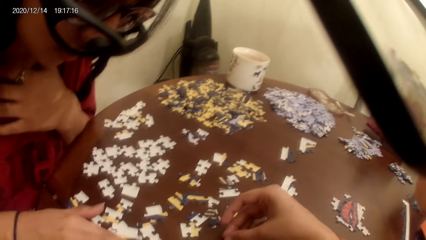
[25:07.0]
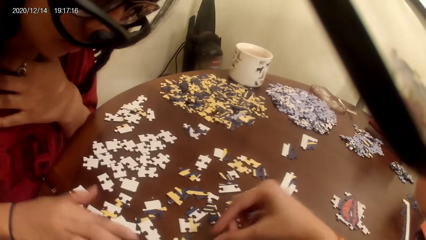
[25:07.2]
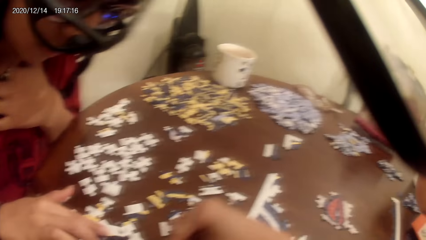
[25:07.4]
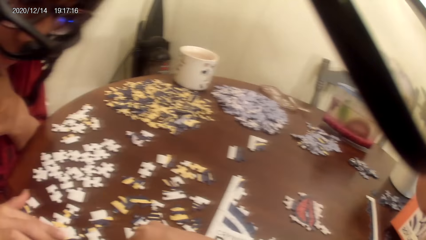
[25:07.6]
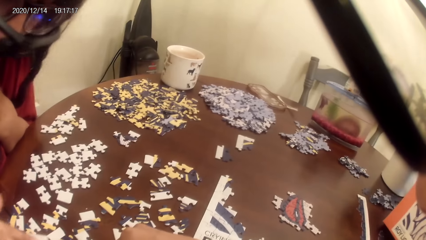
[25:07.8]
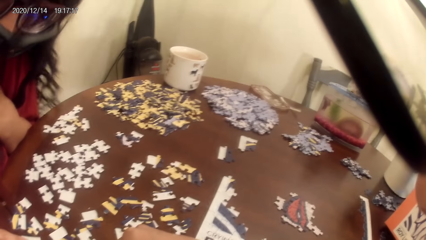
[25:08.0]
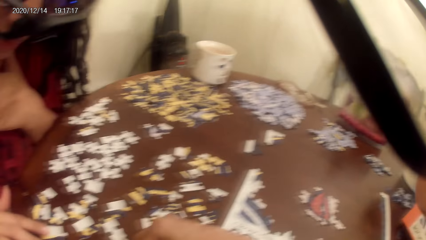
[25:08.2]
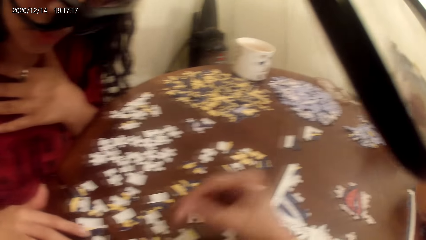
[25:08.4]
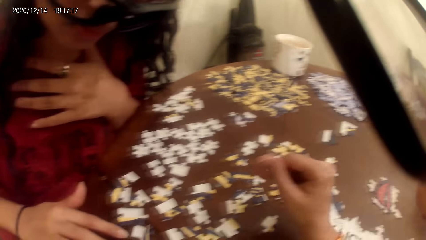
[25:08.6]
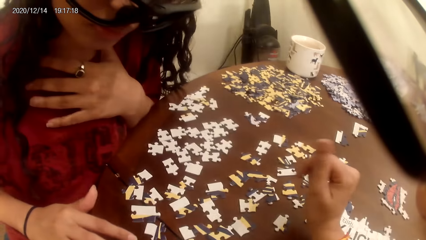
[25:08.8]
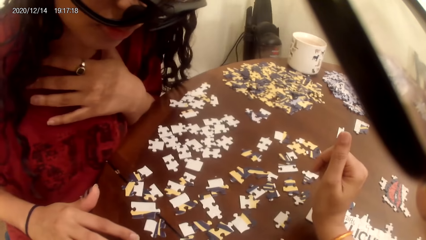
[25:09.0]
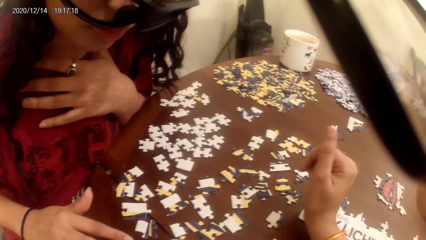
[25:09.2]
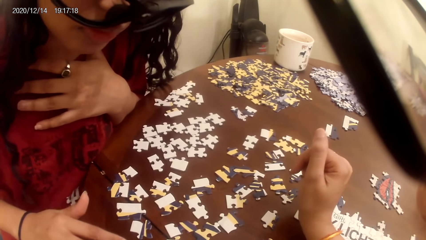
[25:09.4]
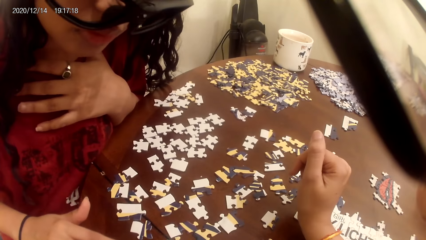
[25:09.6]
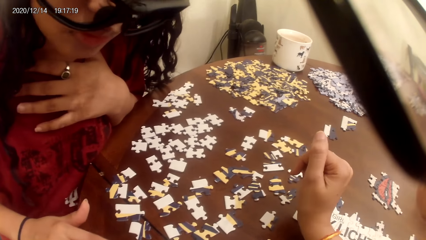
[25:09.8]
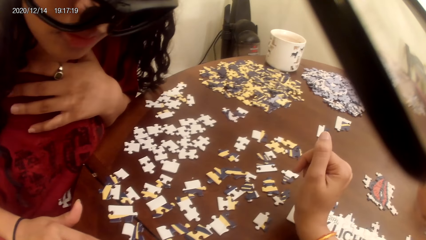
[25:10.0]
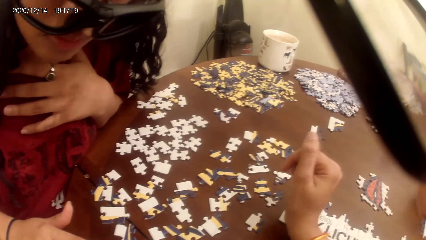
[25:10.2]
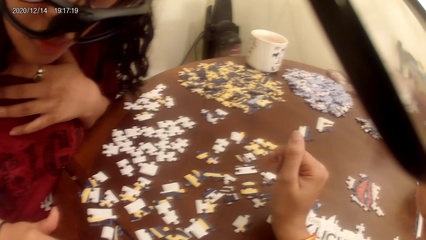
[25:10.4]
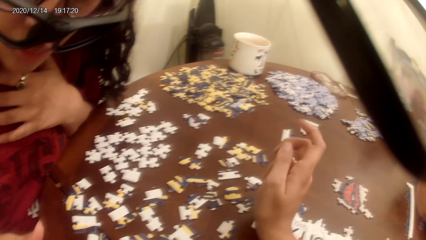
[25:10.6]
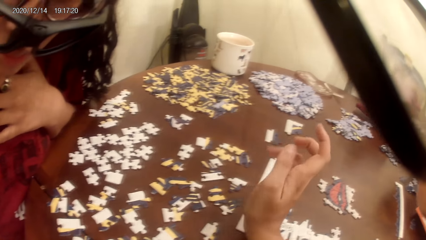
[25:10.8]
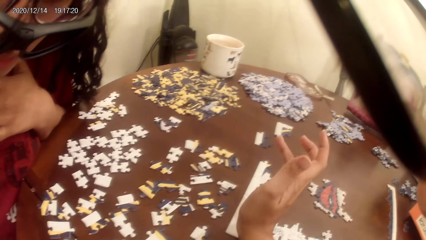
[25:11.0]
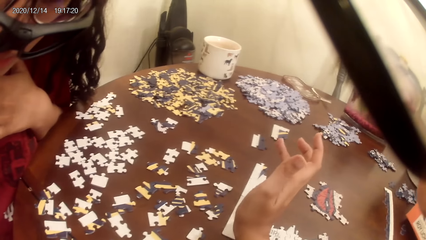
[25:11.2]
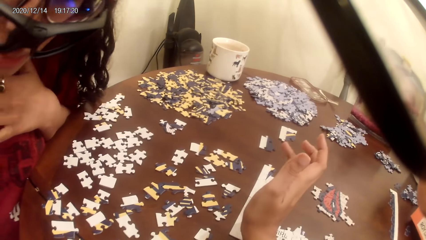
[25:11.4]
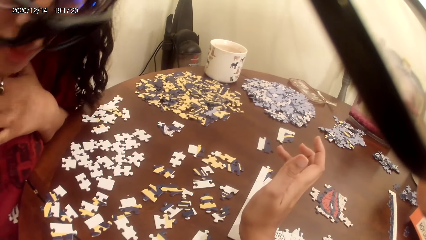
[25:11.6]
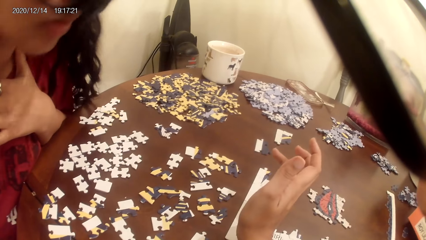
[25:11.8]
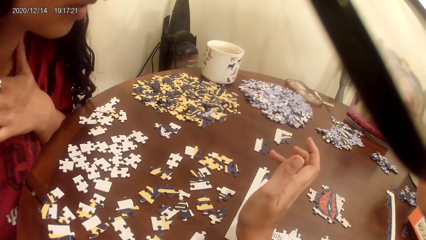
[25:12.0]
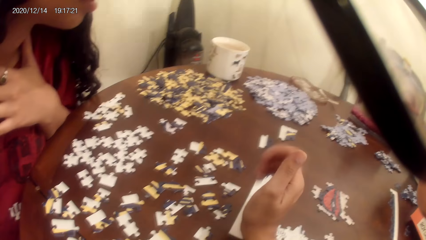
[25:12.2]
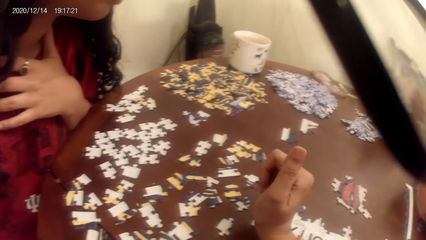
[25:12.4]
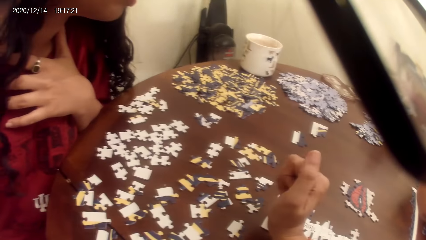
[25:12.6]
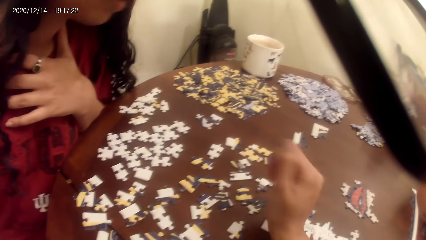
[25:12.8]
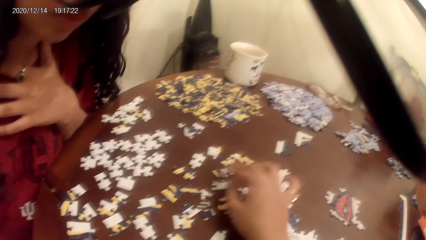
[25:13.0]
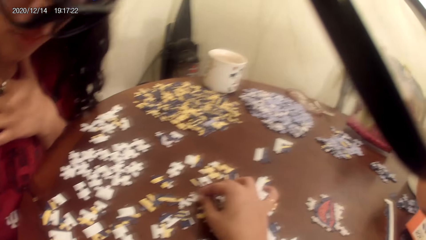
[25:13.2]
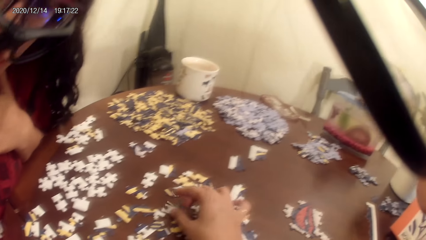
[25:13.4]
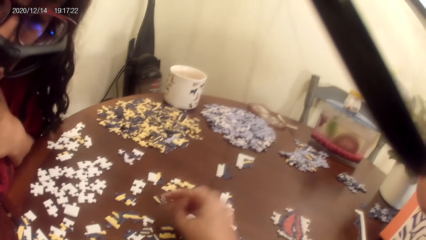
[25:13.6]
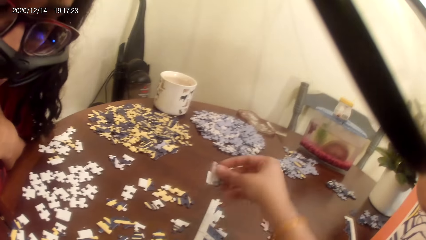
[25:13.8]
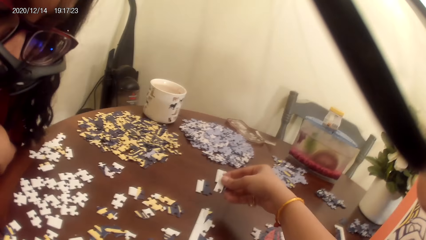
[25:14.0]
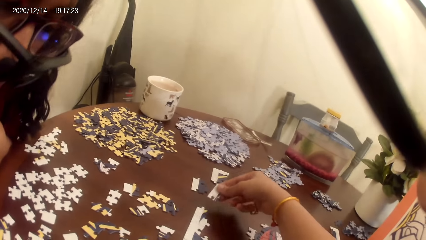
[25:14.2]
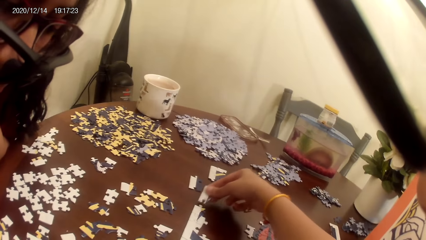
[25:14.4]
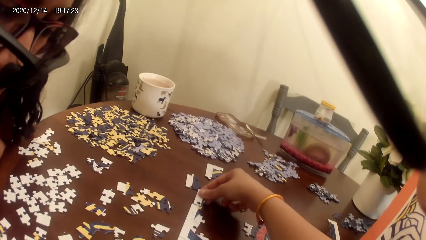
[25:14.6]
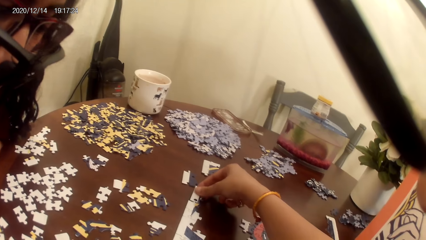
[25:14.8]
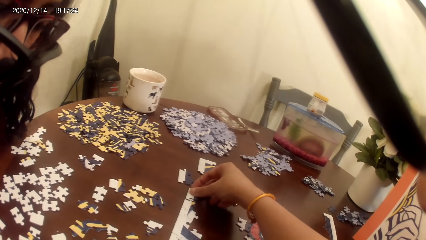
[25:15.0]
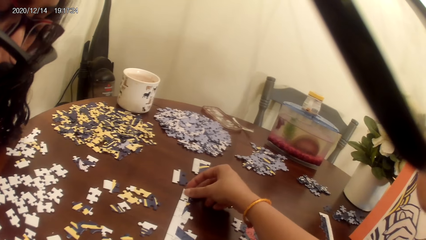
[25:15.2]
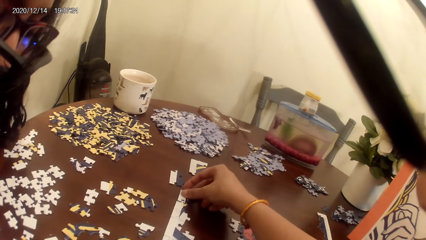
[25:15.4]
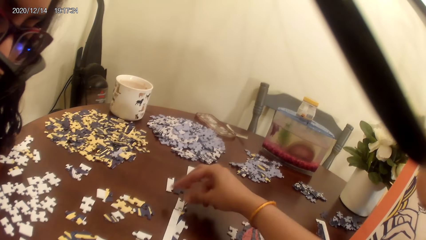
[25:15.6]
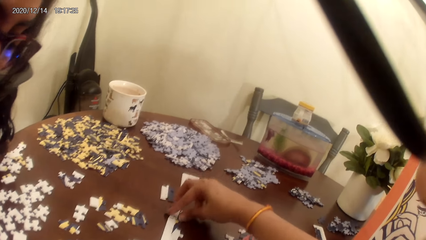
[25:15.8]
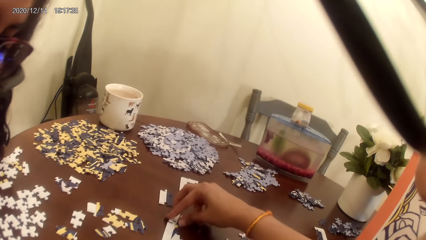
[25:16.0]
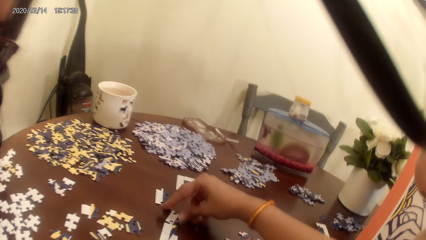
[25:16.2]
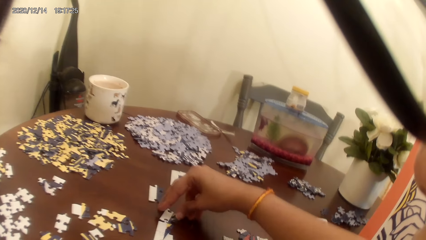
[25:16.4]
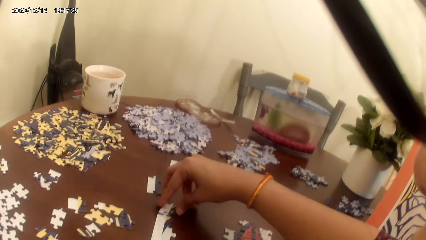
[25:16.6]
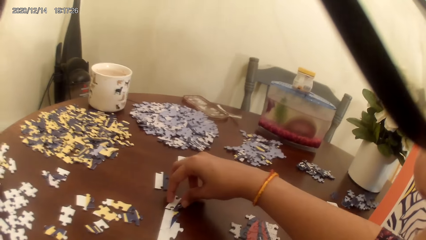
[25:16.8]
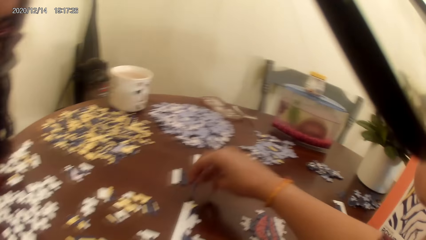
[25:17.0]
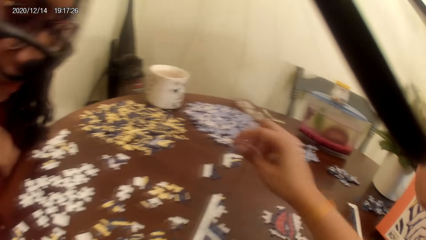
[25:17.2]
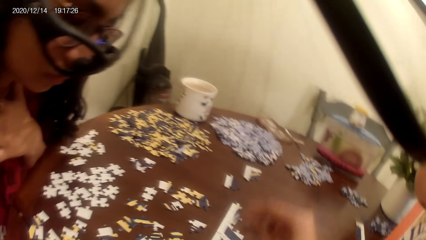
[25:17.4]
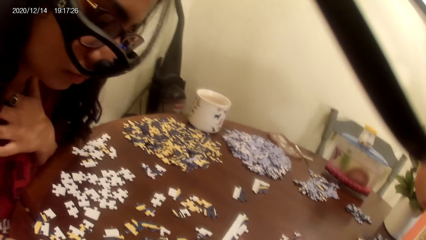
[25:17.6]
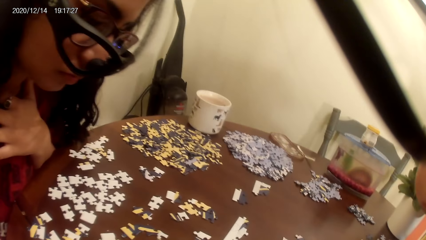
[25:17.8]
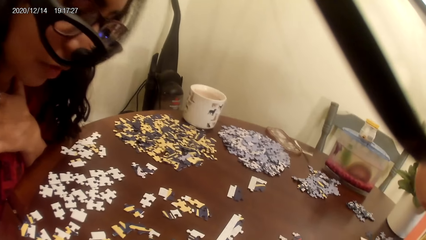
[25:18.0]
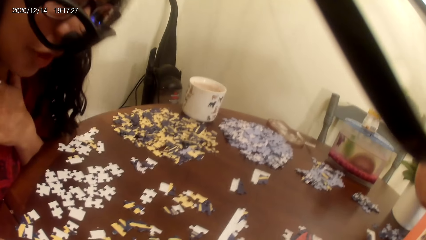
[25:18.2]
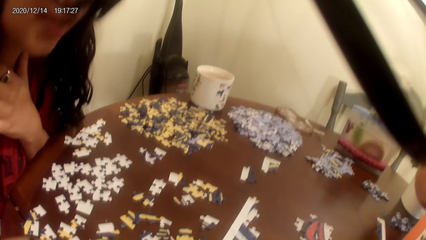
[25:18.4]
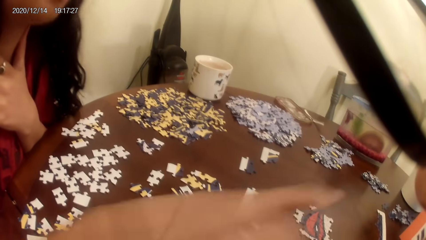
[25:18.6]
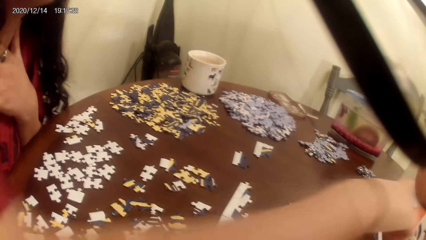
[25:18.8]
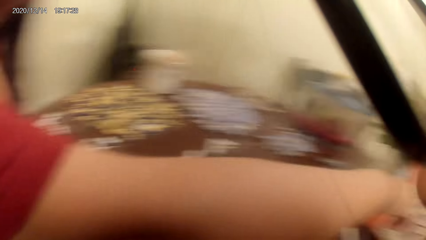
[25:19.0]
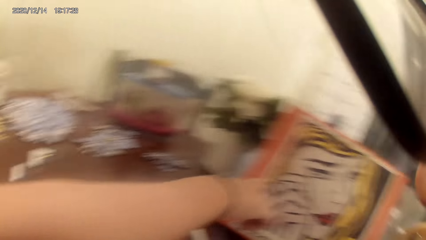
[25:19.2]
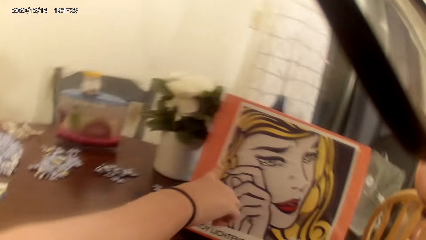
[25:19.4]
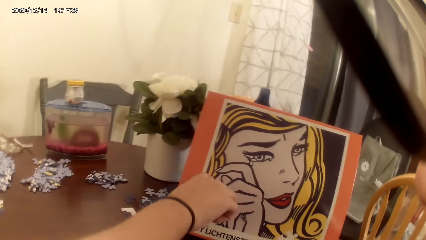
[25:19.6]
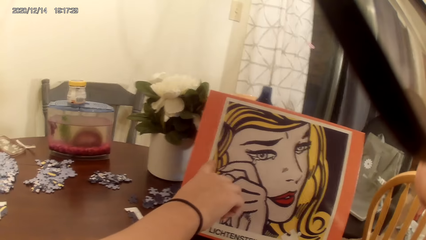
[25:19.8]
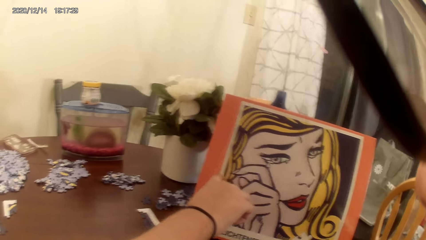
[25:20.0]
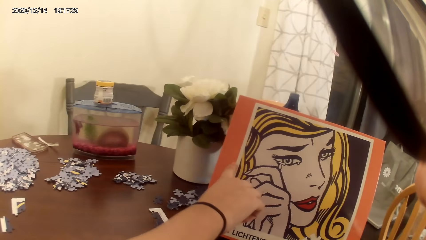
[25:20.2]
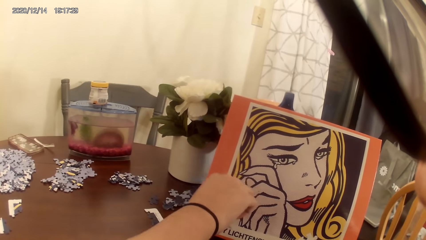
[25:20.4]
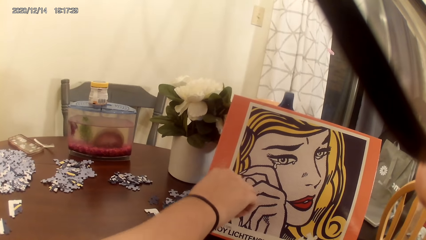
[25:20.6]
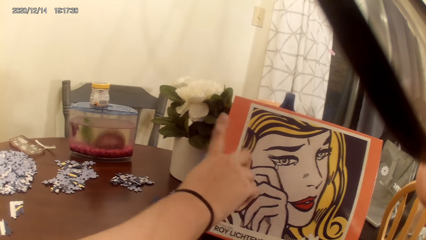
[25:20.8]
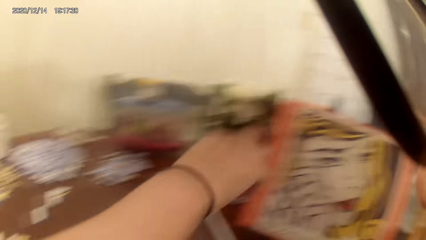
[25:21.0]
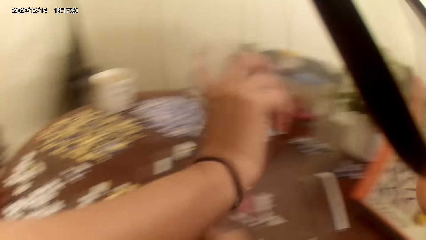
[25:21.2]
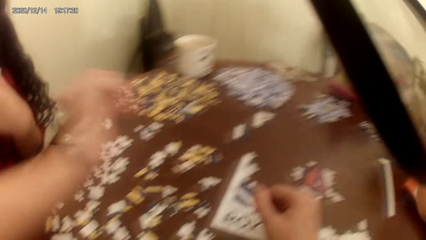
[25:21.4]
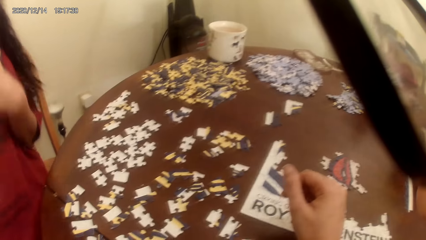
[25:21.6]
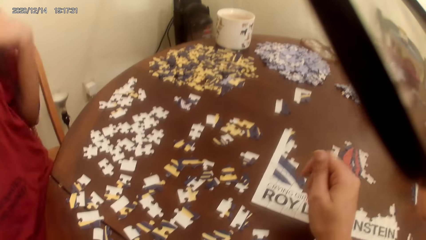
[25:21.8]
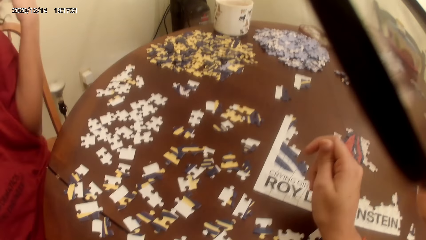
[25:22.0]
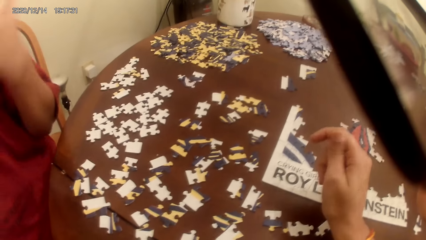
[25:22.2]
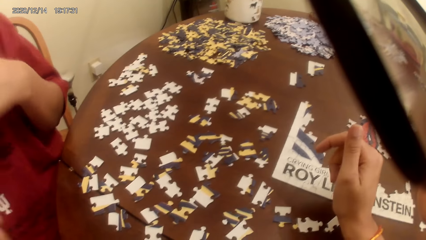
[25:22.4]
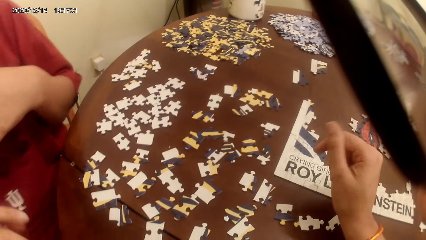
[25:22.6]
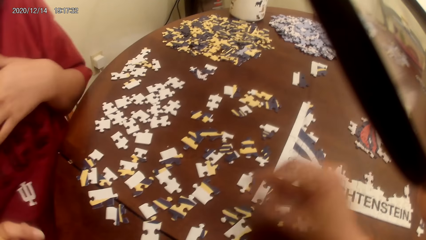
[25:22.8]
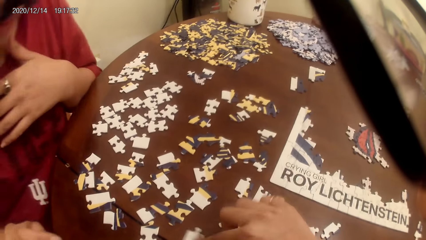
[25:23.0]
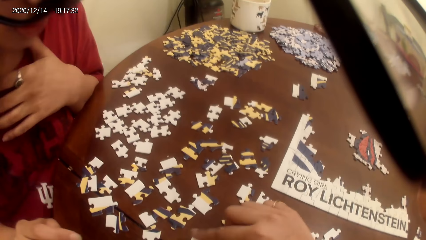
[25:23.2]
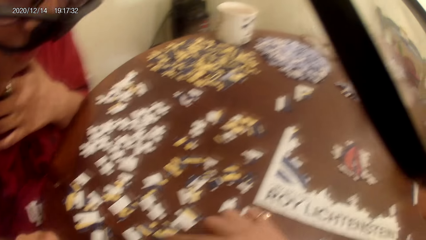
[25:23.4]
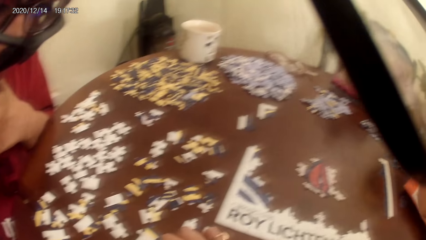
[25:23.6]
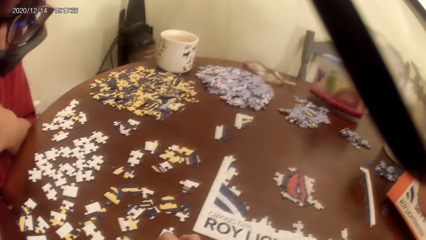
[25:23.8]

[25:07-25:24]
A lady talks to the camera wearer. The lady plays a puzzle game. The camera wearer plays the puzzle game. The lady talks to the camera wearer, points at the portrait, and touches the cards bag.
